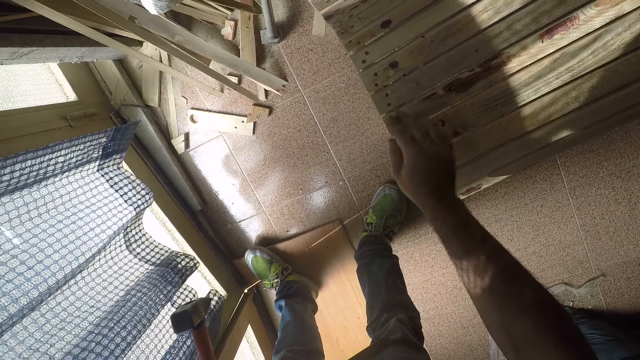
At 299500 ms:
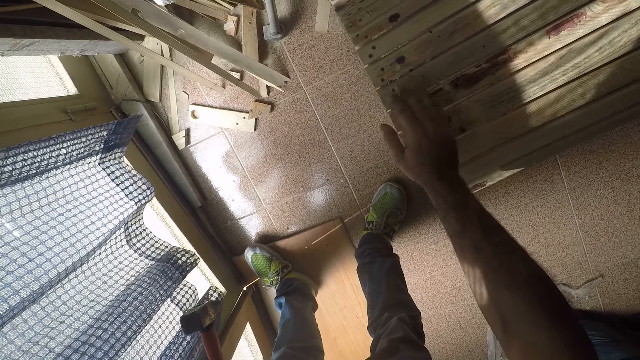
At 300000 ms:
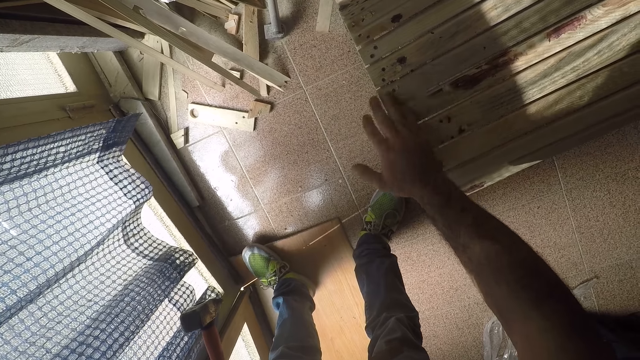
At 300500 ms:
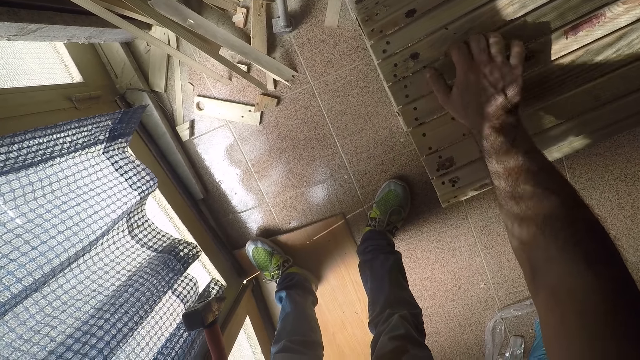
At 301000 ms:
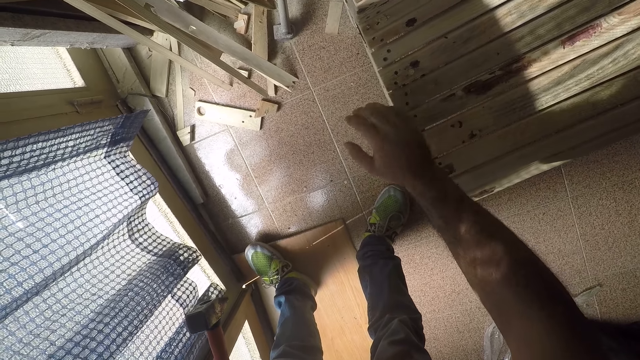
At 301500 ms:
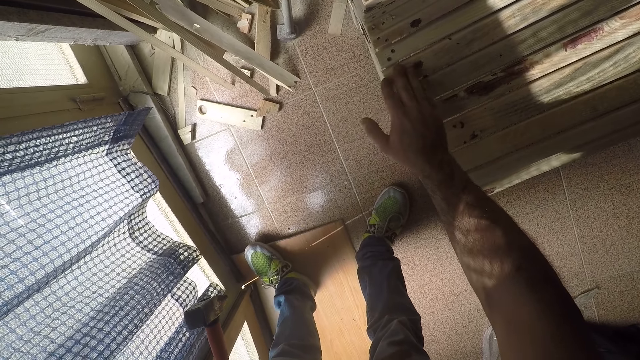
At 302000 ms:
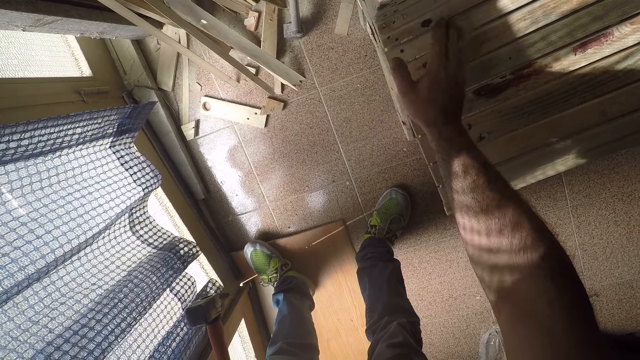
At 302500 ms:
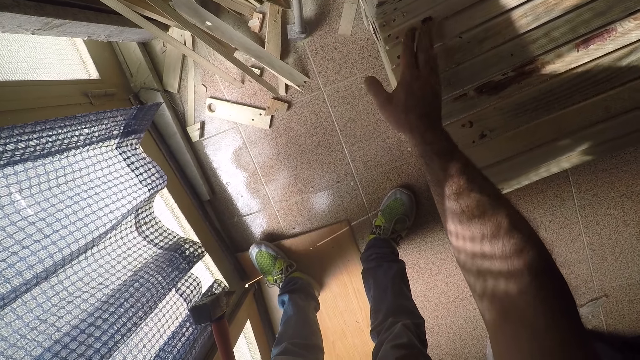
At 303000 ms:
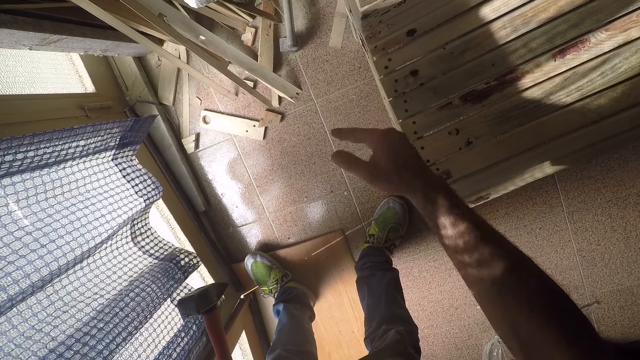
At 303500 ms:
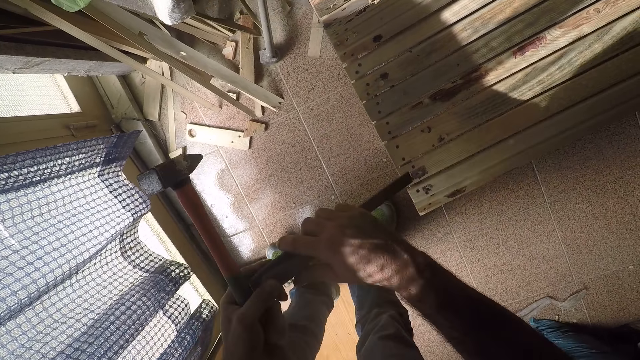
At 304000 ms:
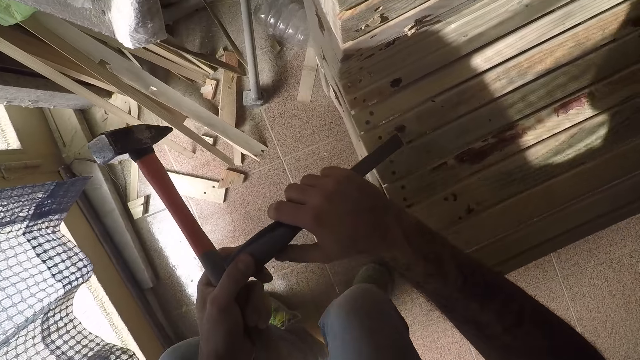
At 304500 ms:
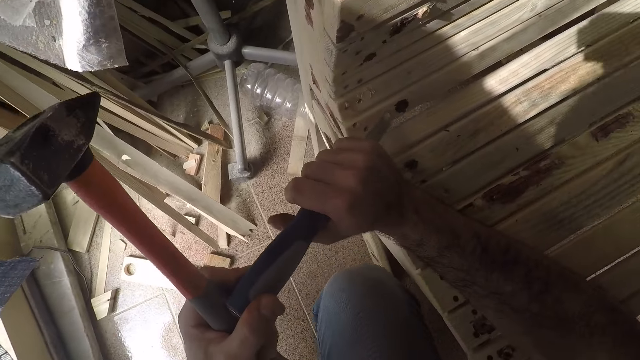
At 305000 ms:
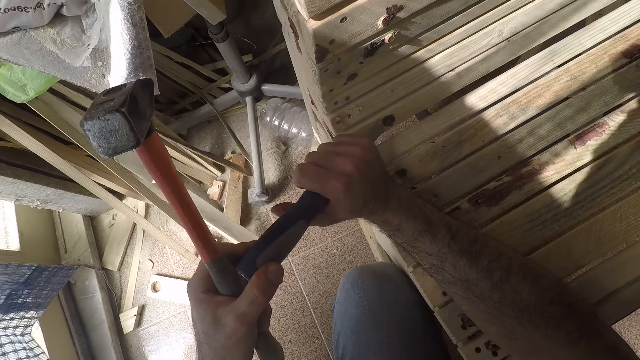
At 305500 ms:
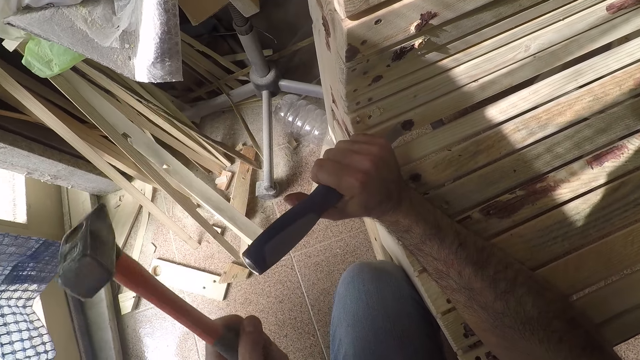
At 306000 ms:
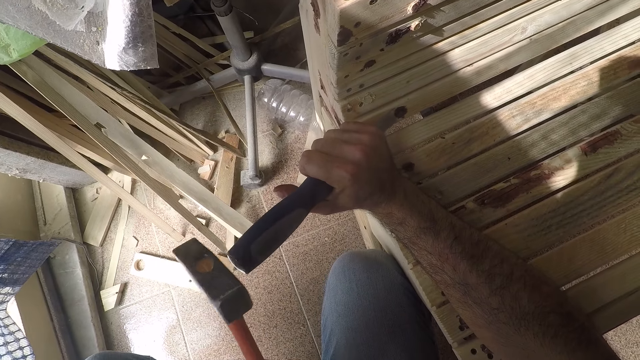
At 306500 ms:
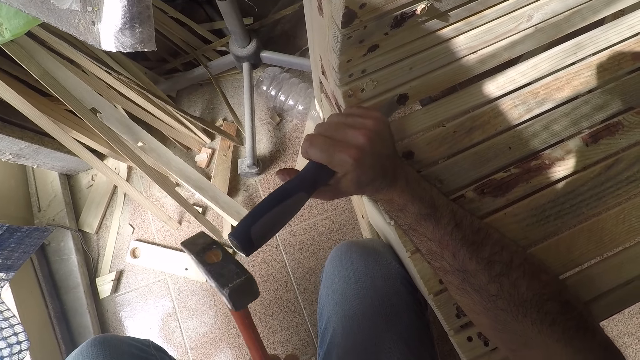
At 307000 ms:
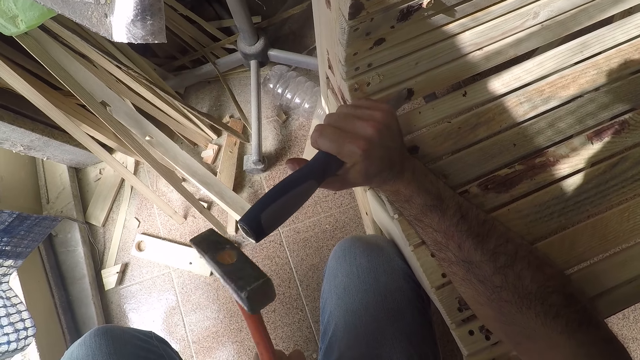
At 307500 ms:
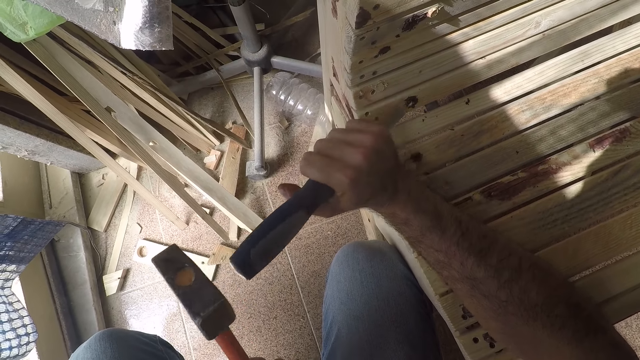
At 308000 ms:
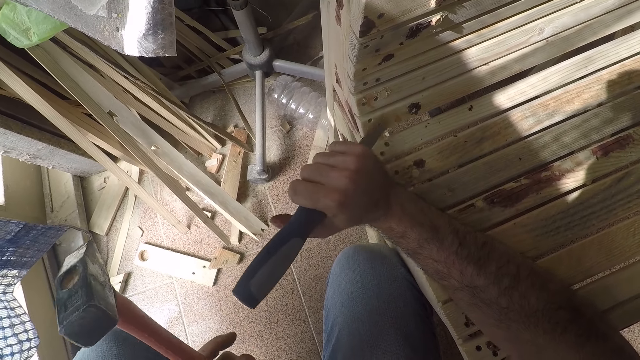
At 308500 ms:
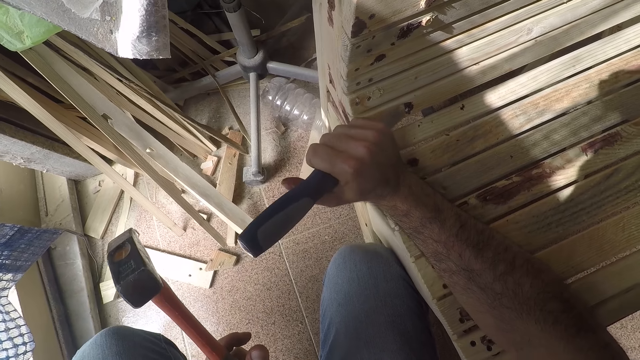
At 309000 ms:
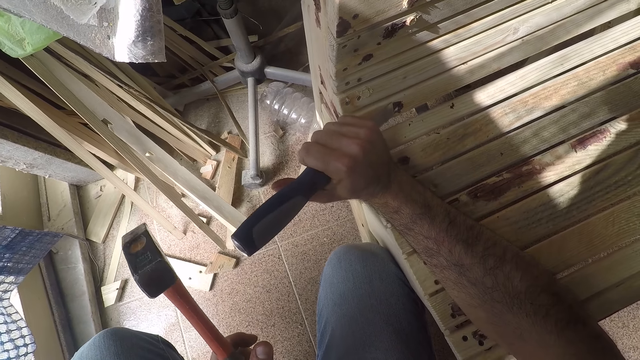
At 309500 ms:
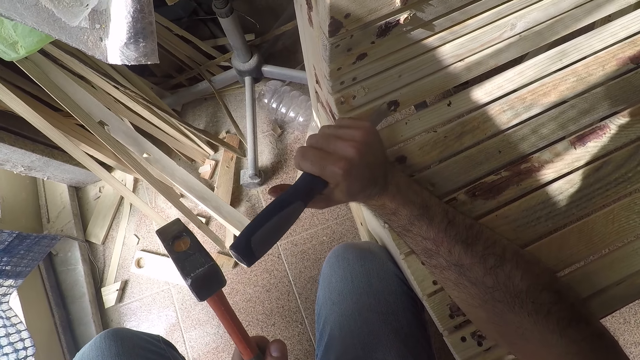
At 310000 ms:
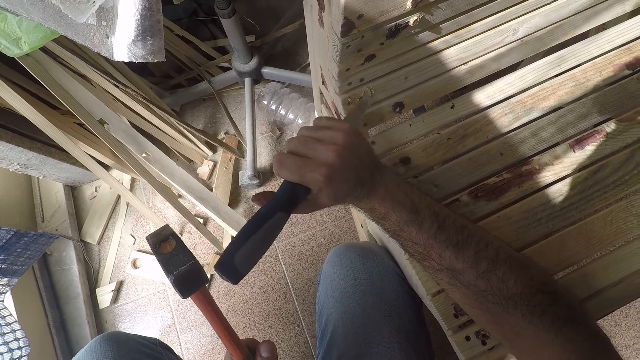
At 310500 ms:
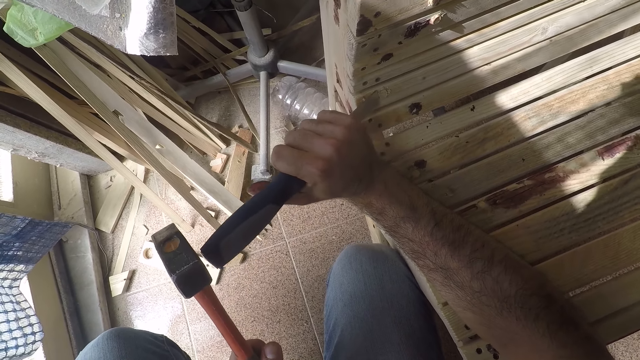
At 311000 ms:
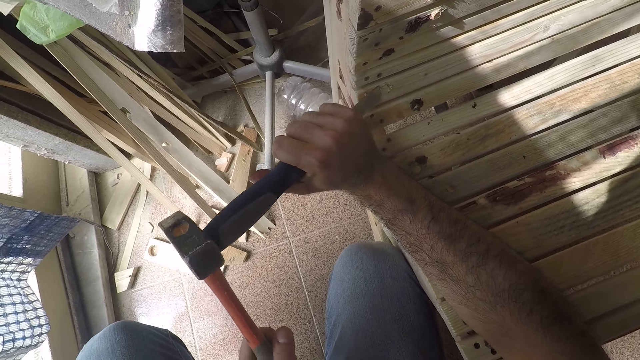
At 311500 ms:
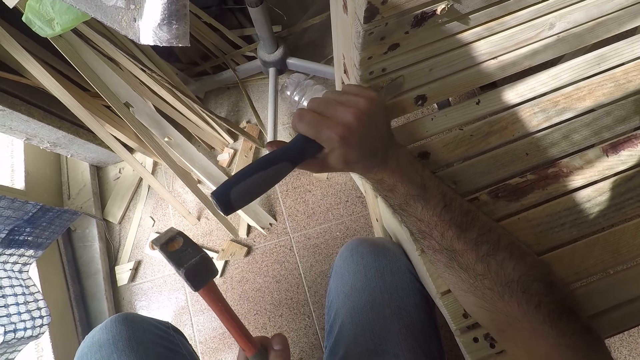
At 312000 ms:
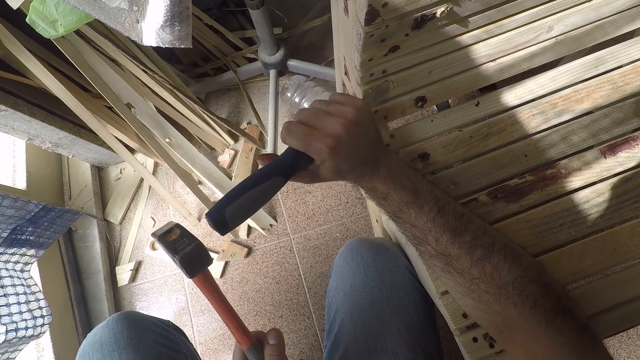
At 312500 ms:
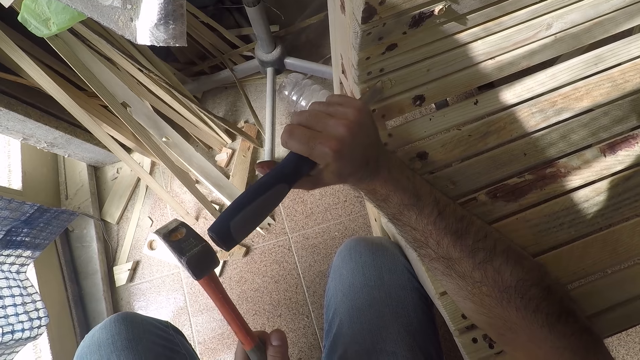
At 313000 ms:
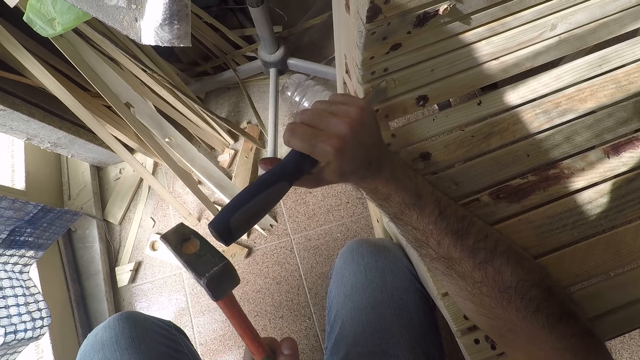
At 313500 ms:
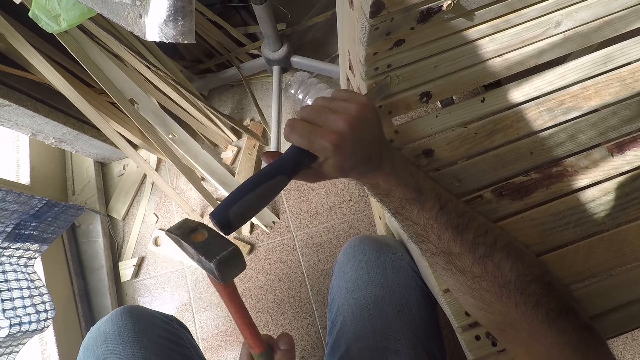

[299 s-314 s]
The camera wearer wipes the wood chips with the hand. He places the edge of the chisel close to a paint stain with both hands. He squats to cut the wooden furniture. He hits the chisel handle with a sledge hammer in his left hand to cut the wooden furniture. He moves his right hand and stops hitting the chisel. He places the edge of the chisel close to the paint stain with his right hand. He hits the chisel handle with the sledge hammer in his left hand to cut the wooden furniture.

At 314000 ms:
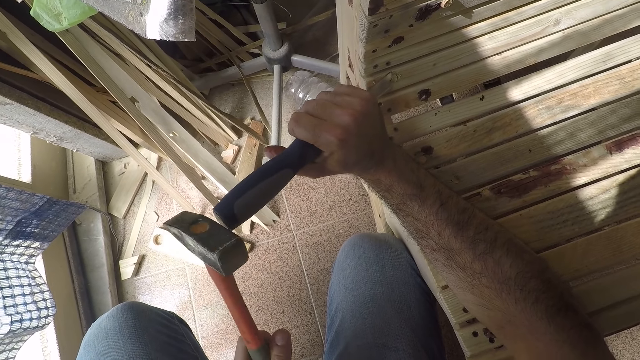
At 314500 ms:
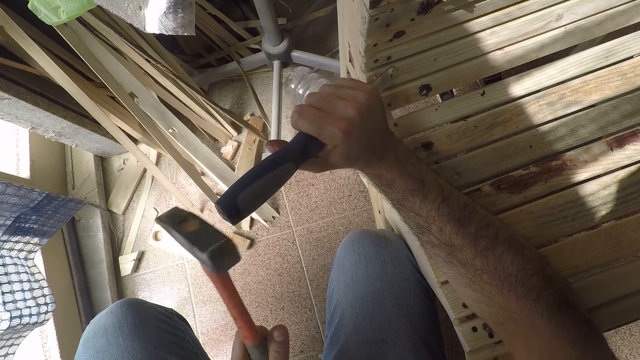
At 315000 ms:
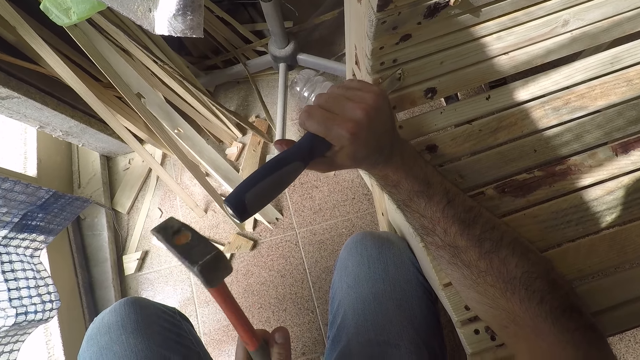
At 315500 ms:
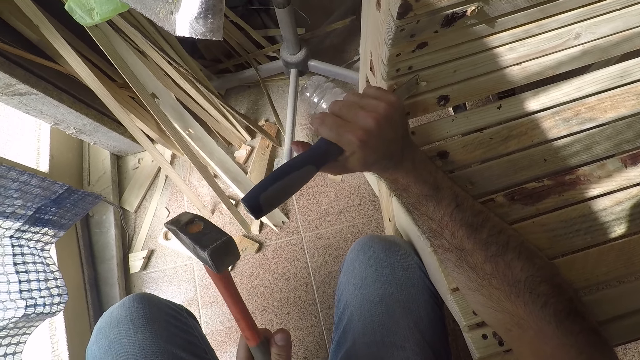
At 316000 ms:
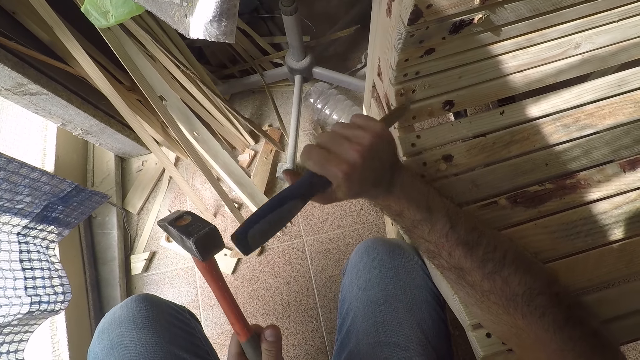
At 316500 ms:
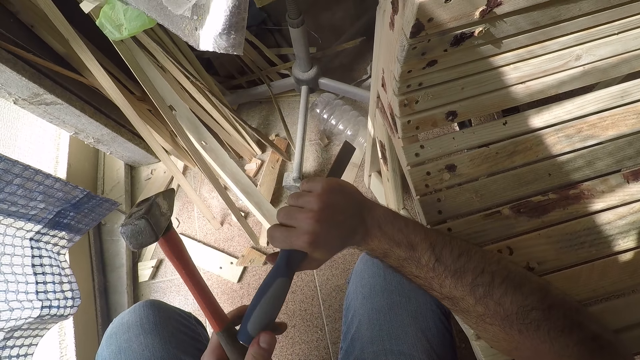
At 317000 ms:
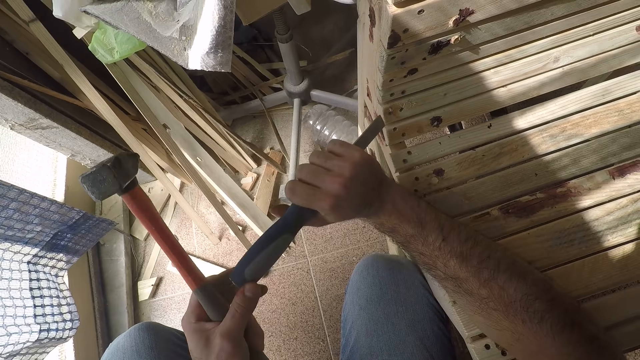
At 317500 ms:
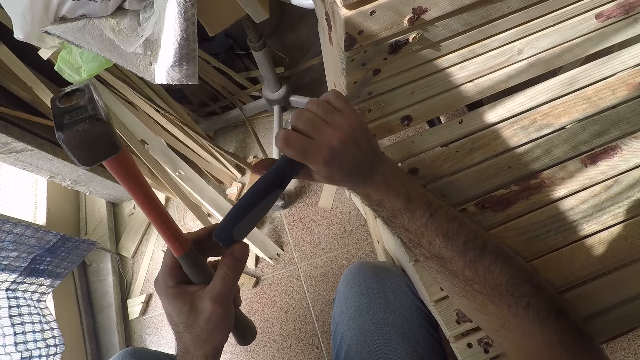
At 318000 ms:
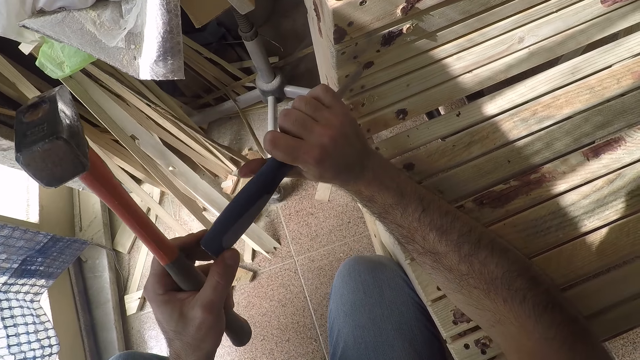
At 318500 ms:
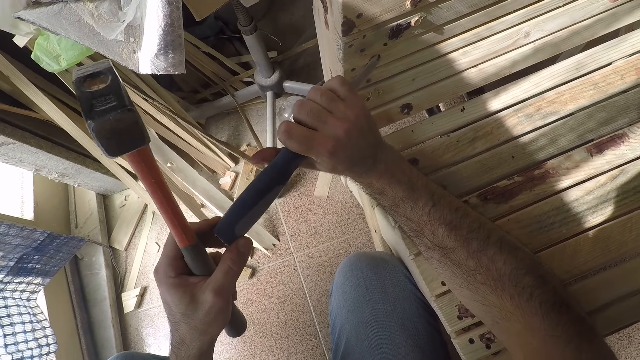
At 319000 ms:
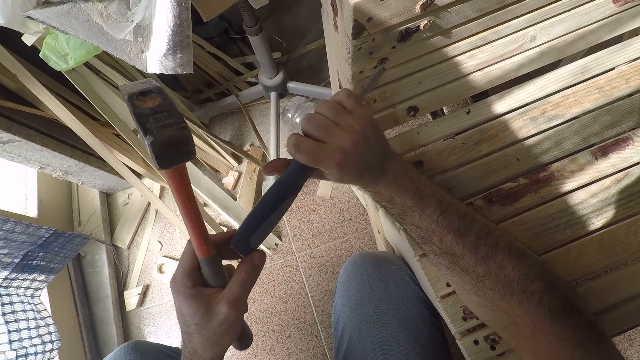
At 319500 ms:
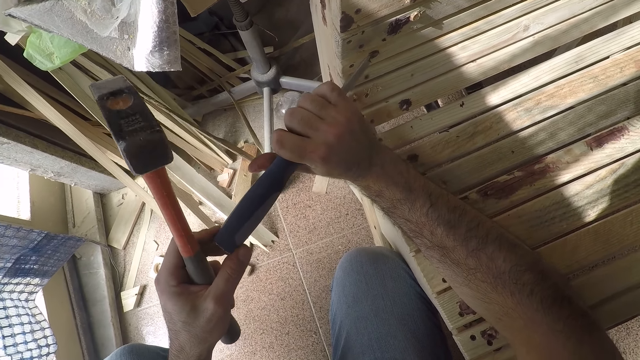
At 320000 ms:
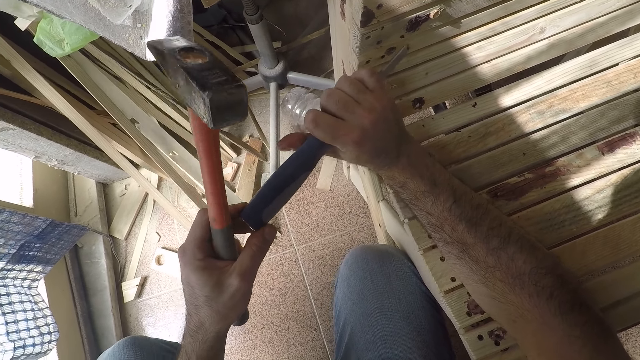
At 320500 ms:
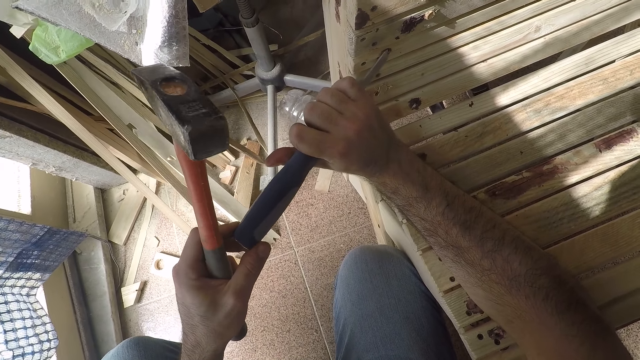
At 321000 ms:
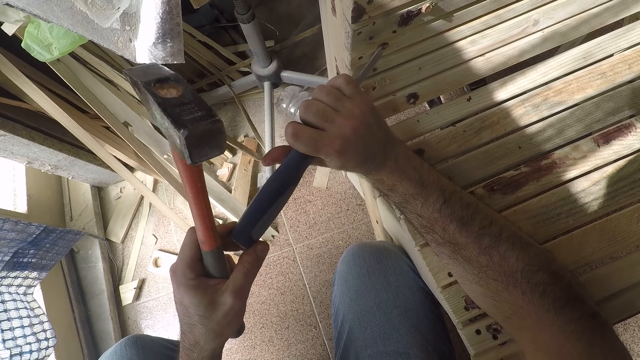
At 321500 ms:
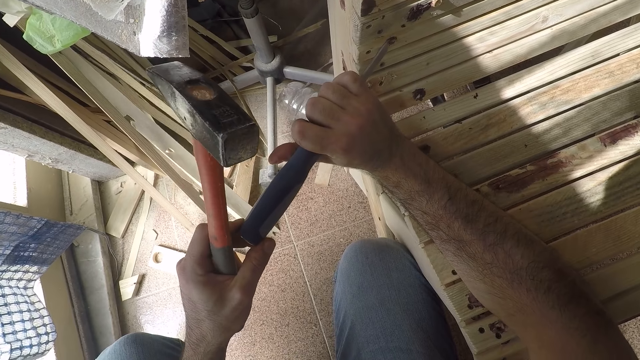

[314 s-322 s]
The camera wearer uses the chisel in his hands to remove the paint stain from the bench. He stops hitting the chisel. He scratches the wooden furniture with the chisel.
